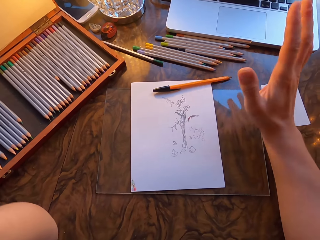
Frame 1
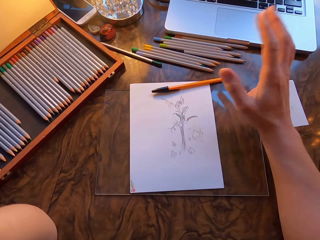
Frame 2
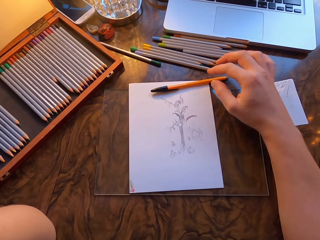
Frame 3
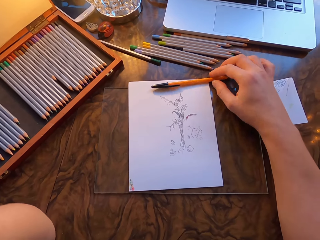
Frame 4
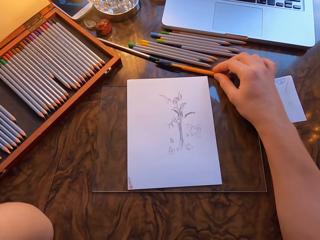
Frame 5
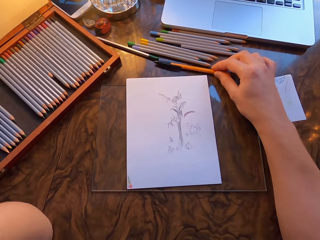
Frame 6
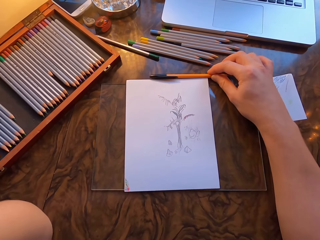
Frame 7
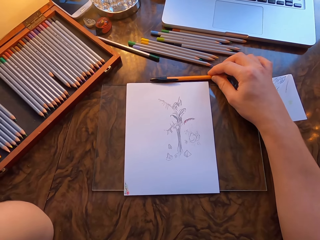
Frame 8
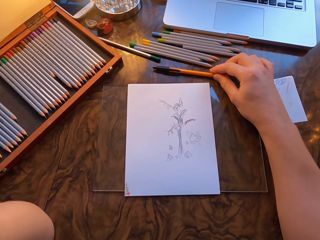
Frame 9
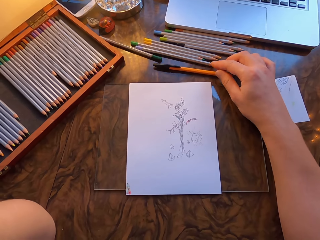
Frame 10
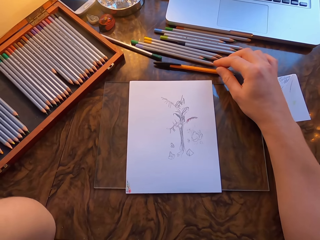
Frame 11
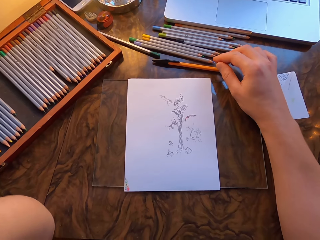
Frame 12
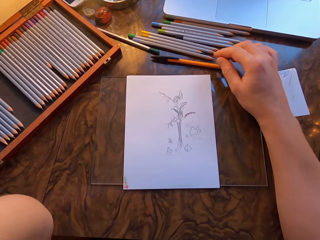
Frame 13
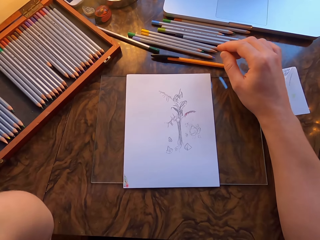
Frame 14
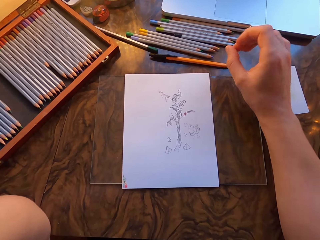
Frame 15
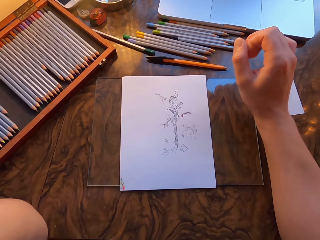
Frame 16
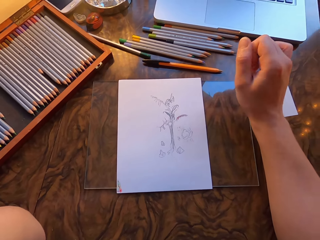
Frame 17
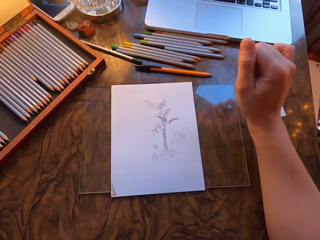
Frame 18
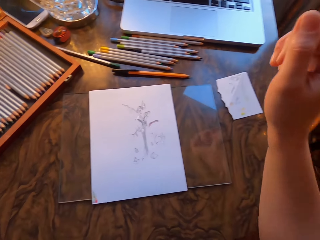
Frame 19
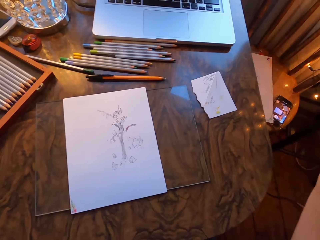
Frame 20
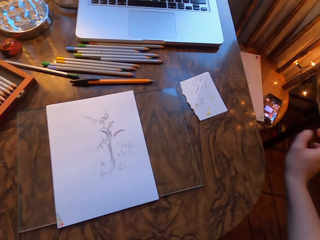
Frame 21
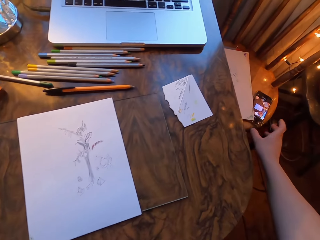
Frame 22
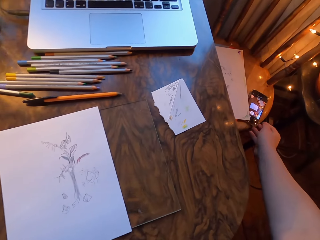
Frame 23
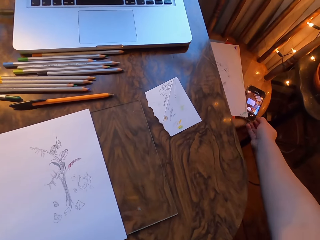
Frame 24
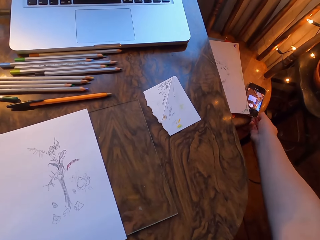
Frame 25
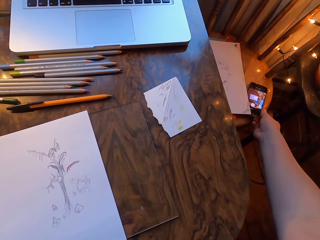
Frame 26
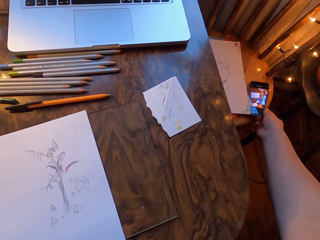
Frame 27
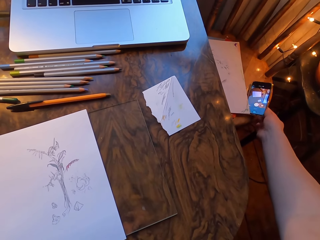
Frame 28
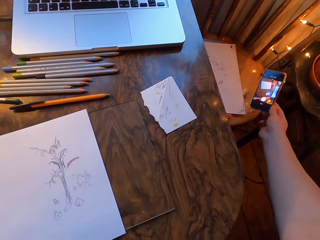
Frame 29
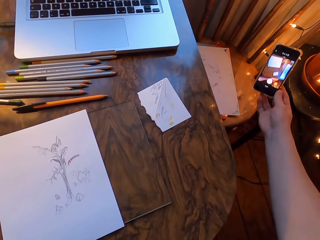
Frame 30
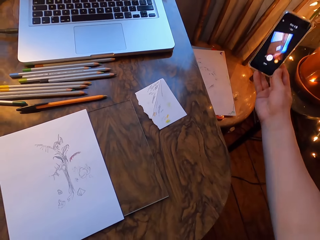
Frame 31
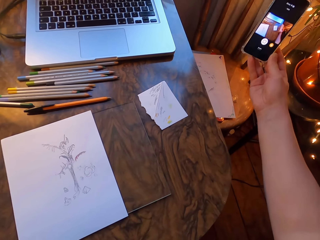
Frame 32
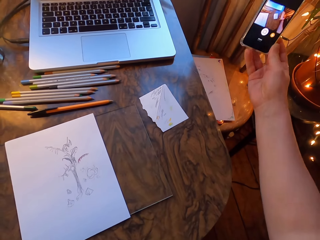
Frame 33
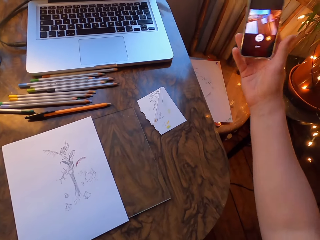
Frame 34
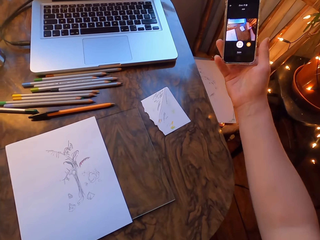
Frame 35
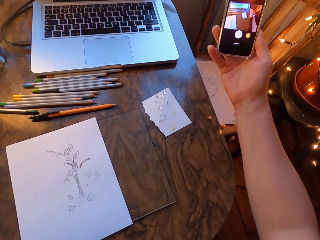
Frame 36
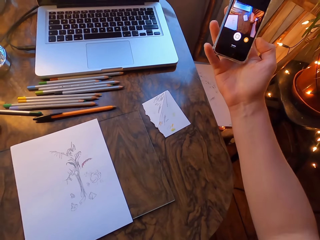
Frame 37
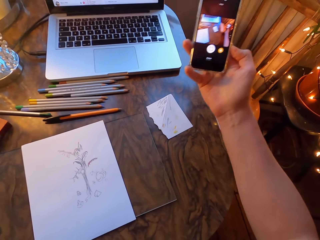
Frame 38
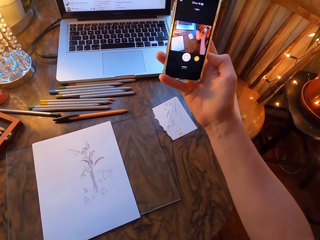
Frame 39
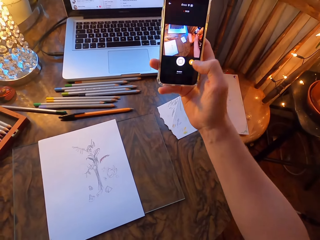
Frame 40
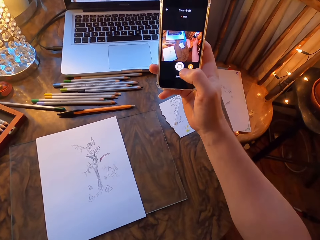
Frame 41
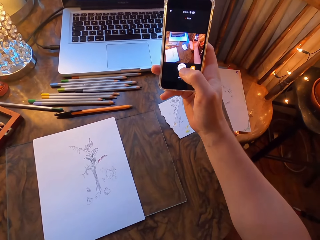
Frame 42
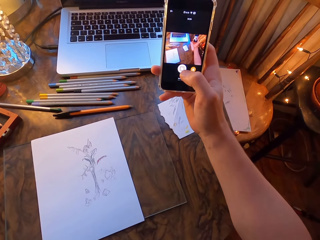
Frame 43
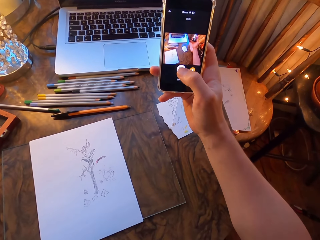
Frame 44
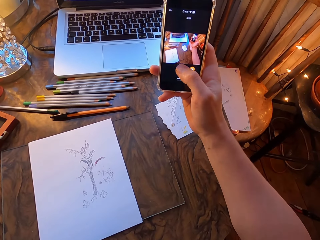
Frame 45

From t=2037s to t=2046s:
The camera wearer puts the drawing pen on the table. He pushes the drawing paper with the pen. He withdraws his hand from the pen. He picks up the phone on the chair. He operates the phone.
